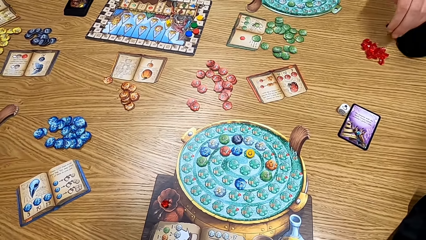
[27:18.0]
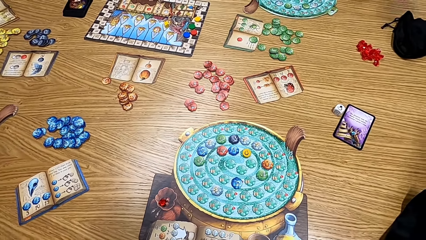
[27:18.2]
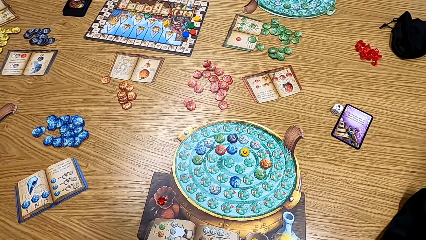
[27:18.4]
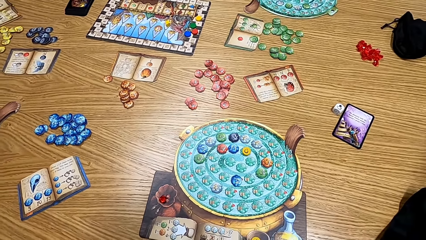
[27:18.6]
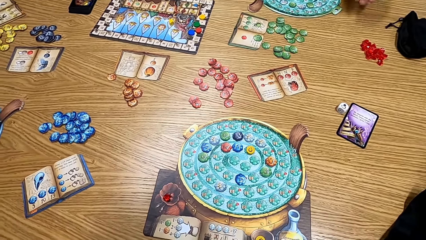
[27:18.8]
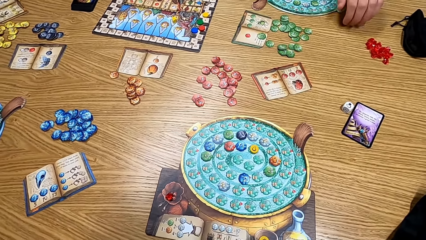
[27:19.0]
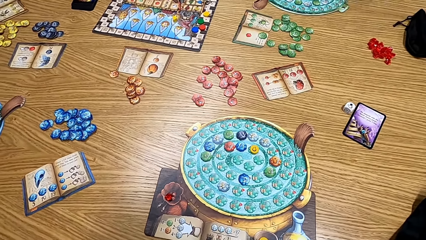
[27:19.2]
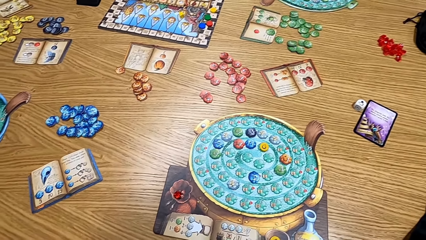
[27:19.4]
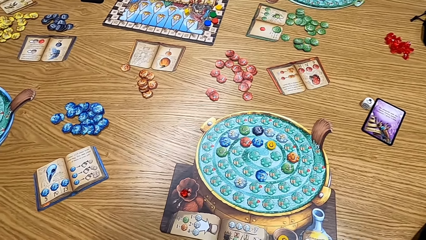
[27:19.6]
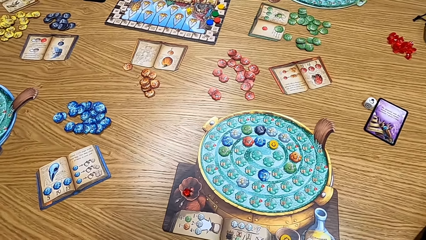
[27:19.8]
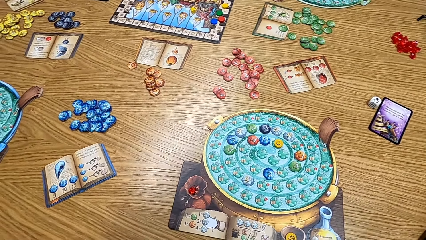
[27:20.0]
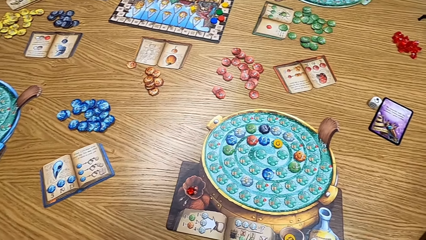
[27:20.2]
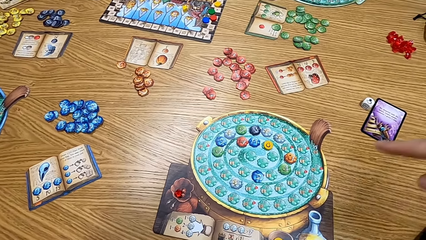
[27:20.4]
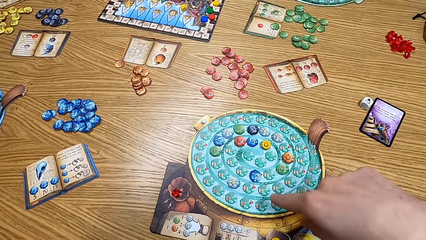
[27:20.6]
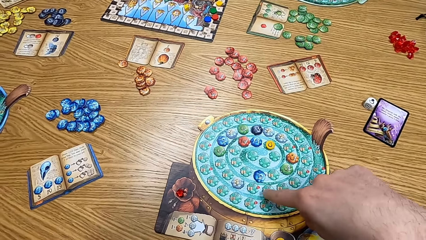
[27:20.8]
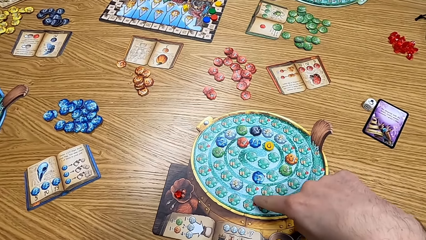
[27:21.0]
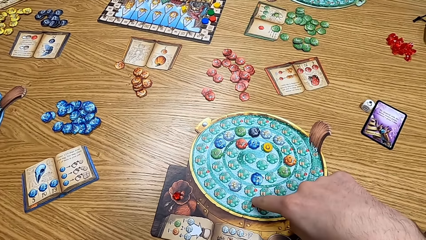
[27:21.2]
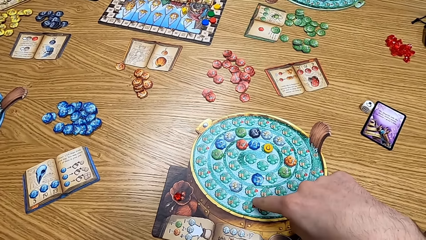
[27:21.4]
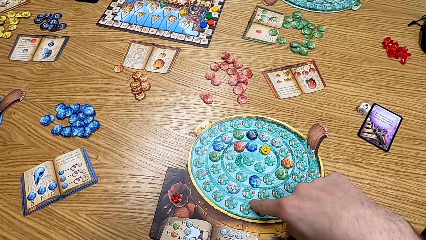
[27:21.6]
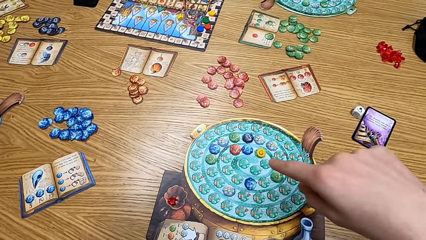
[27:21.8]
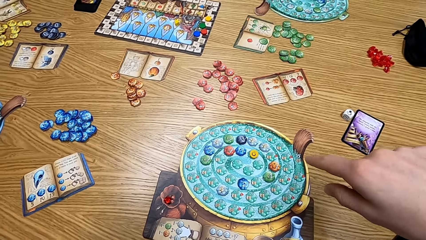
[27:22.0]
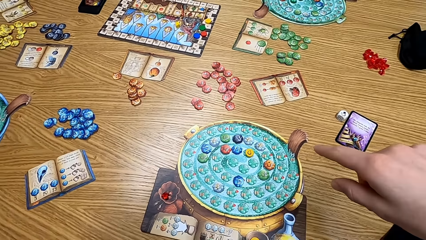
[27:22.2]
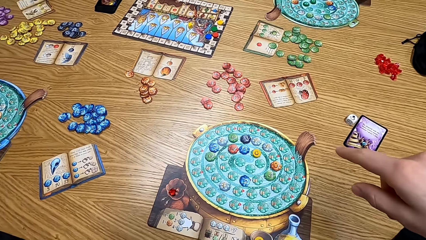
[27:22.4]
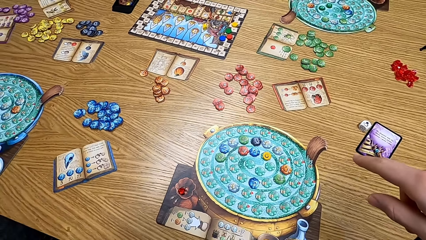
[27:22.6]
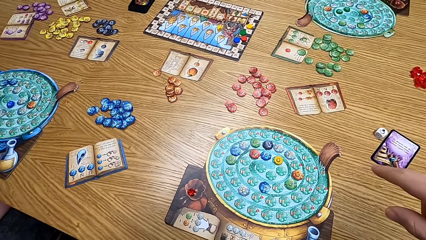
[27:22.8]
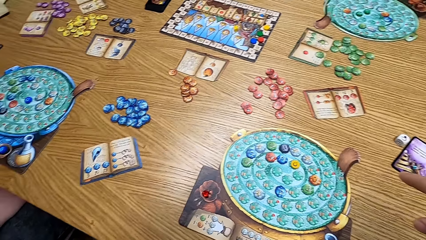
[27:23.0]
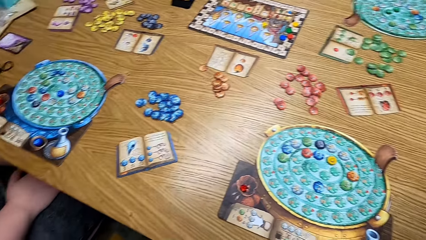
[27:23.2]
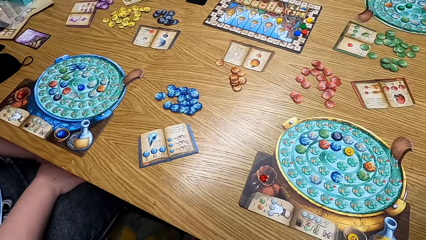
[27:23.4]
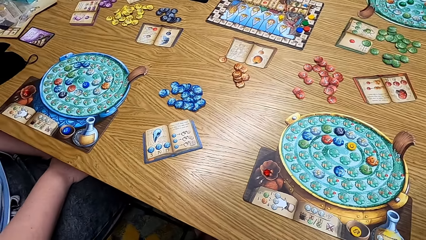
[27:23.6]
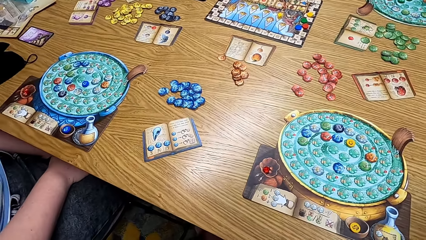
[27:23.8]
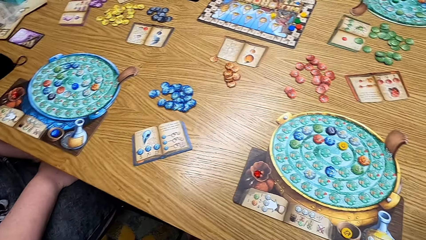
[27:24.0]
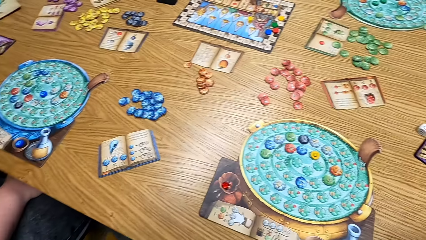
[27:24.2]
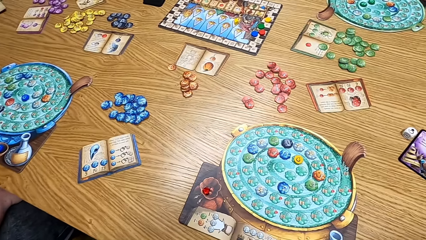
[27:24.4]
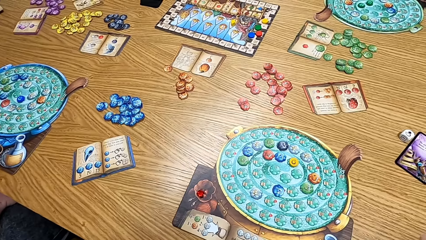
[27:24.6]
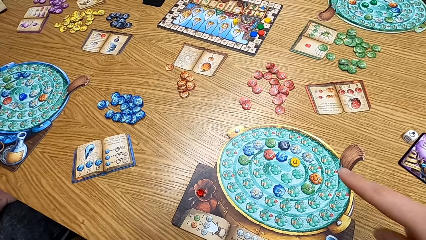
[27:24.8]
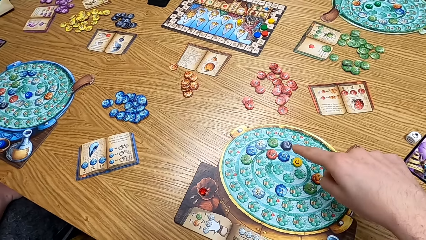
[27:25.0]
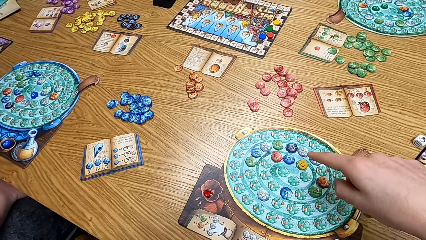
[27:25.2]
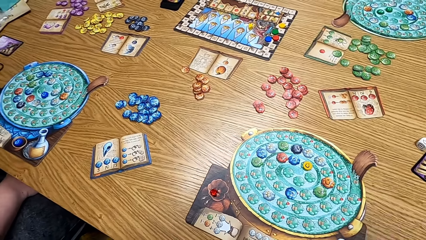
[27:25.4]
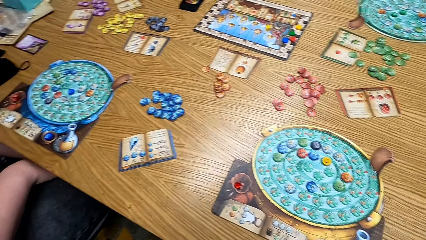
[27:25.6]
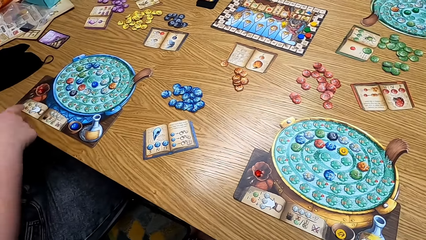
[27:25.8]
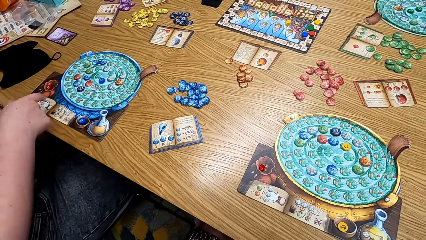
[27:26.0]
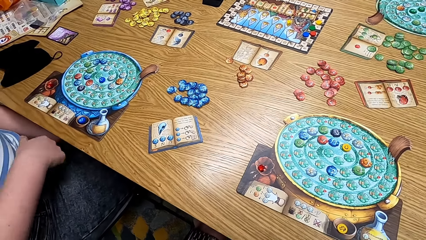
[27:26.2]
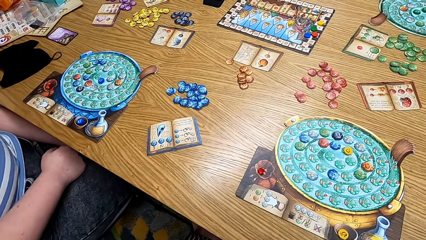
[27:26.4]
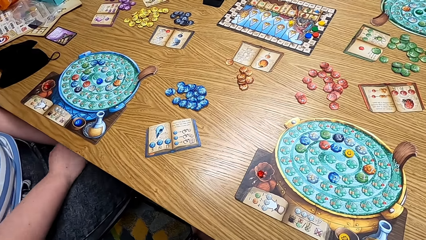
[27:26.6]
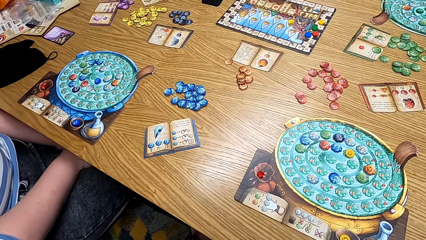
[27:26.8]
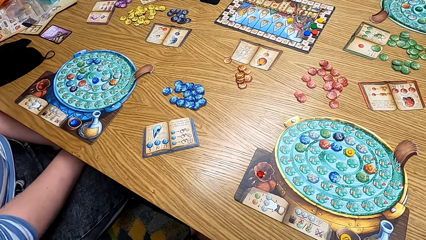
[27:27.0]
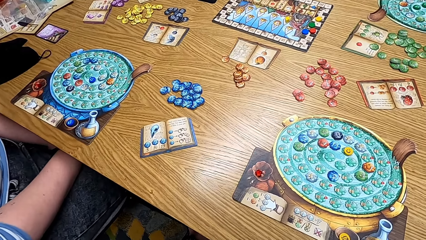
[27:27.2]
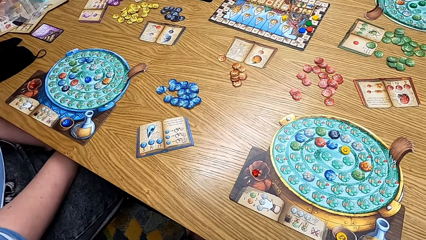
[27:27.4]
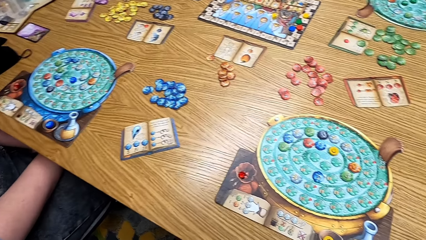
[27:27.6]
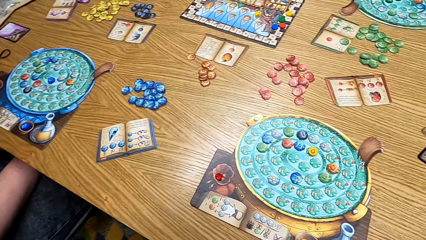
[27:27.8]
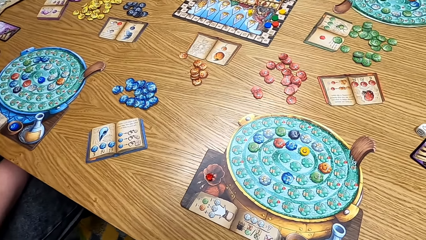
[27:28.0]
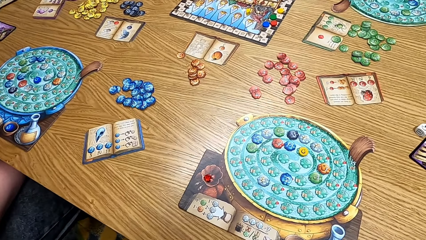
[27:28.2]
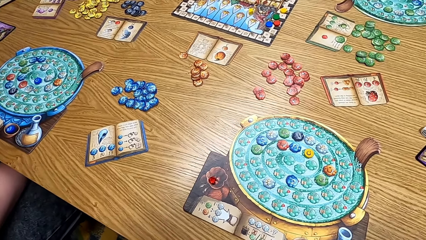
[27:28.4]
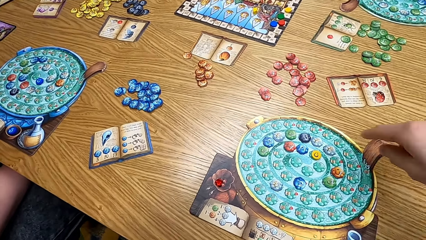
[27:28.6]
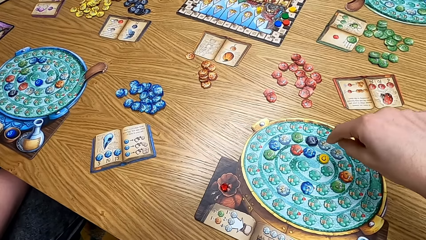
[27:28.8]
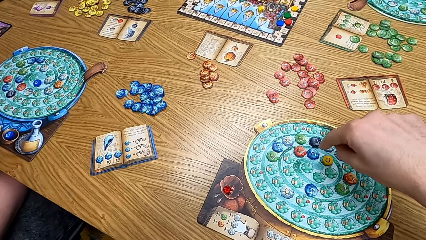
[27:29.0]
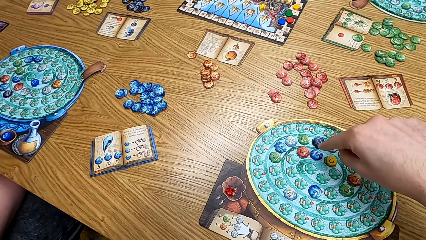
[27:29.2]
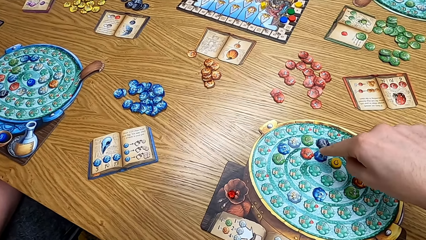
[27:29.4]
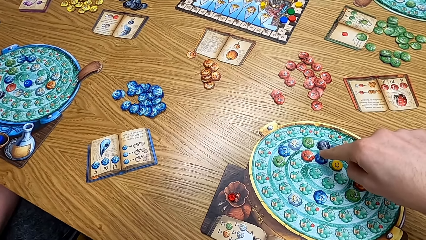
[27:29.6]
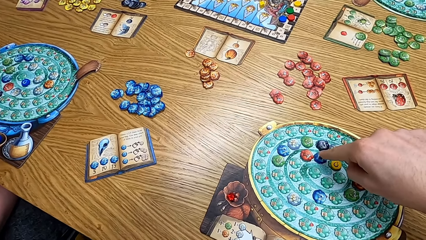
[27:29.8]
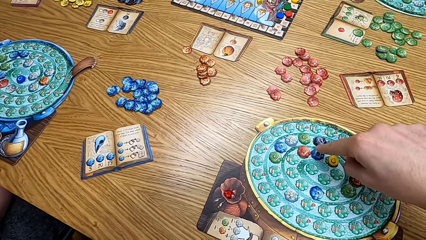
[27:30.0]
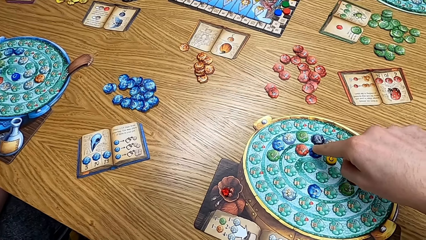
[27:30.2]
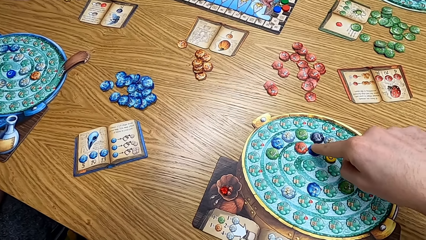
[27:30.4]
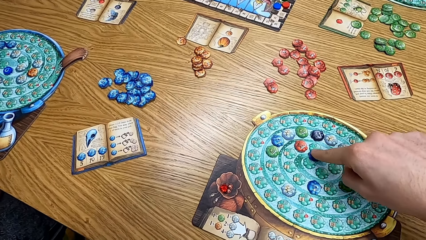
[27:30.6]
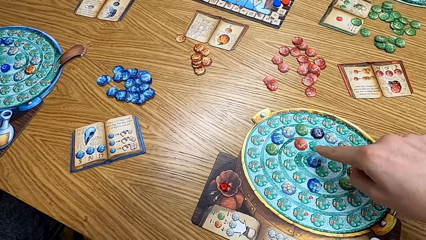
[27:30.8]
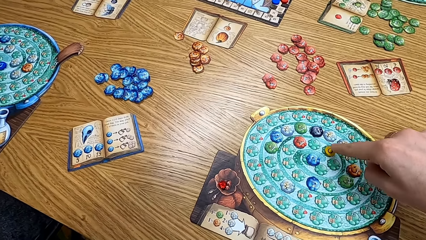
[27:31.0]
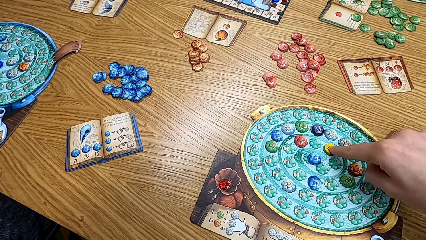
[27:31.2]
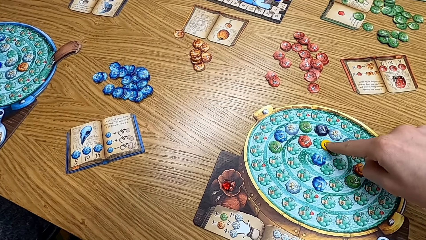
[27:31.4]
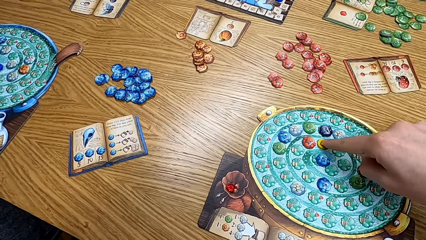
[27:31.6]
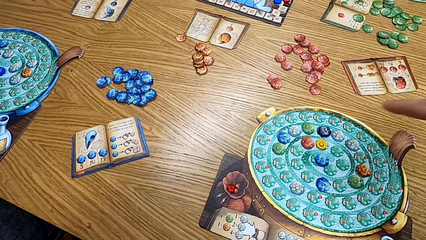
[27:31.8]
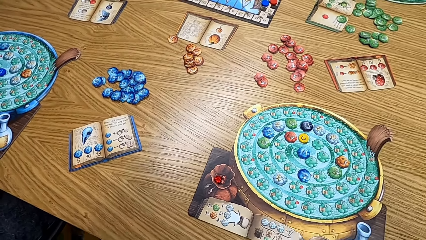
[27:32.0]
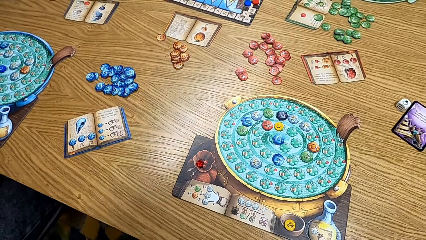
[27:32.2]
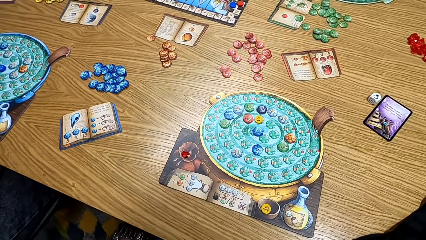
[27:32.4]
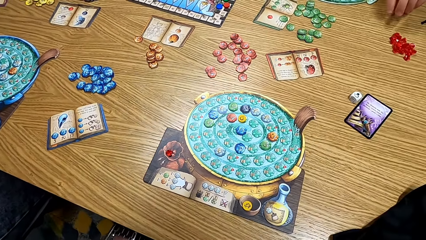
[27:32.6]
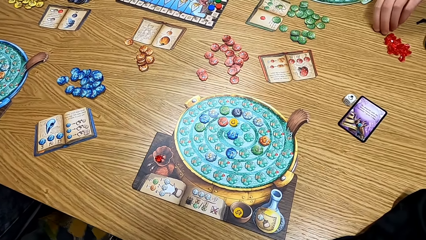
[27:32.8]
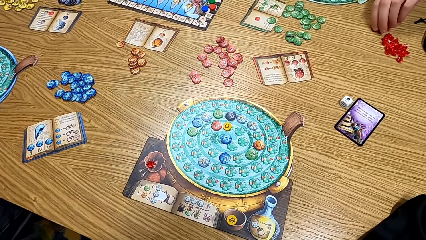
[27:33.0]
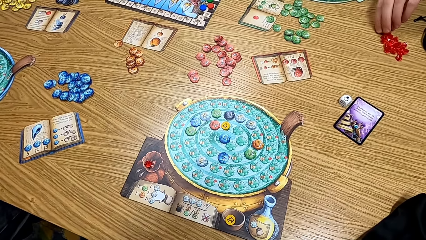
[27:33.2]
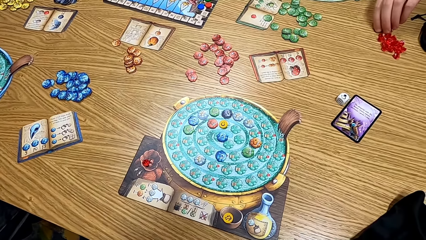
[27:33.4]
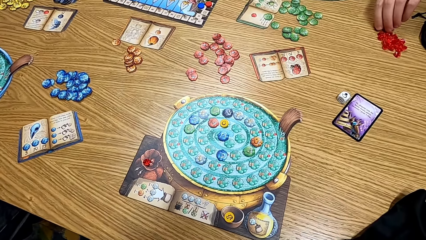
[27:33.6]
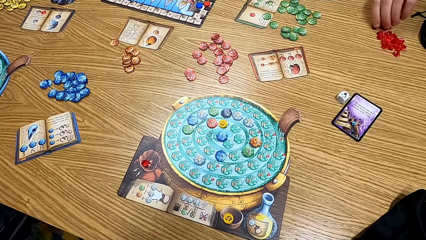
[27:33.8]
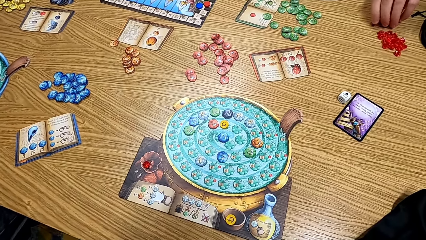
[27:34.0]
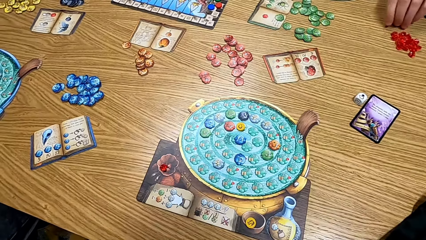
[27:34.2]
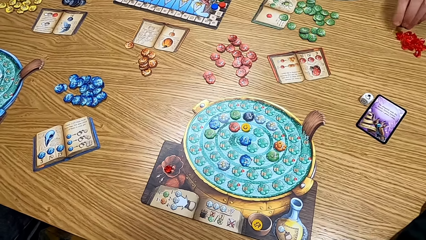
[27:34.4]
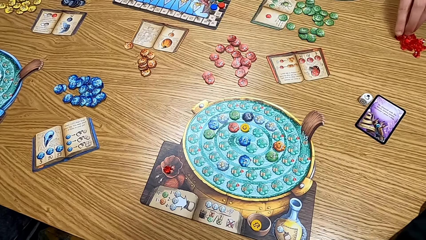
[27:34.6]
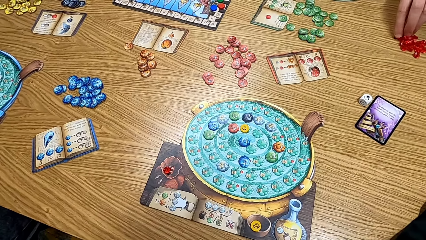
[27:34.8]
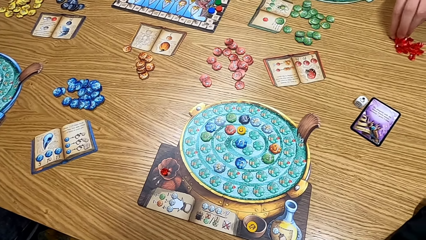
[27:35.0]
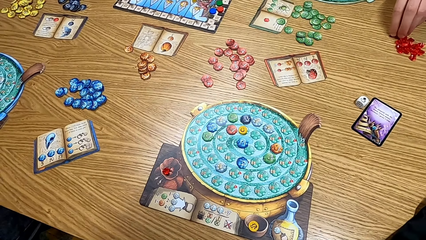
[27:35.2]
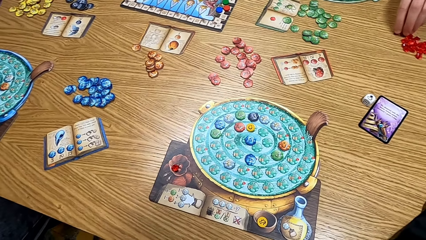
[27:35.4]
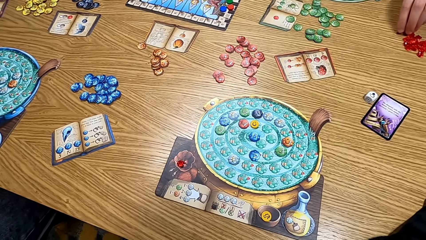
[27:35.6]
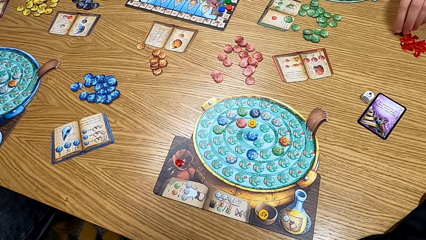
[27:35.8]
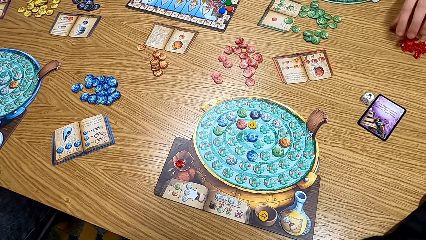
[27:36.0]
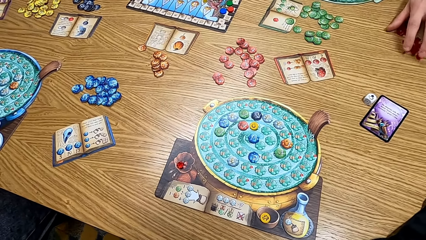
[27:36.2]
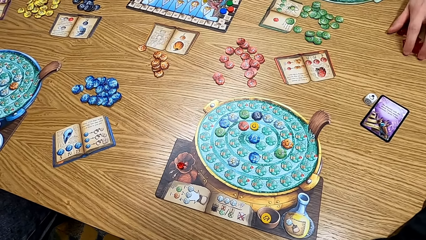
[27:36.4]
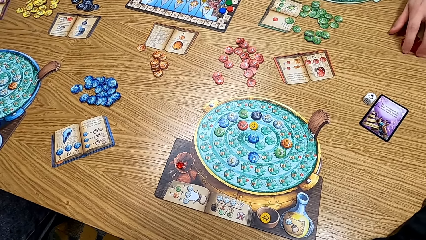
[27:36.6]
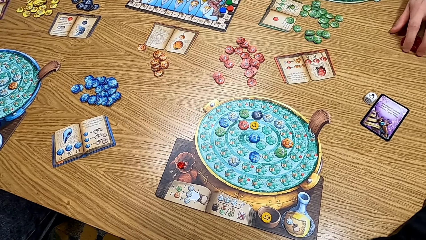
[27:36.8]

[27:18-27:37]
The camera wearer looks at the table. They point at the board. A lady points at the board. The camera wearer looks at the table. They play the game and move a chip on the board. They look at the game on the table. They look at the game.
